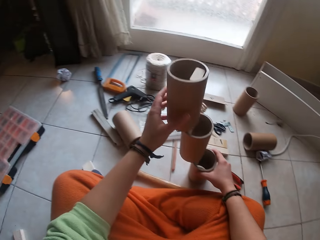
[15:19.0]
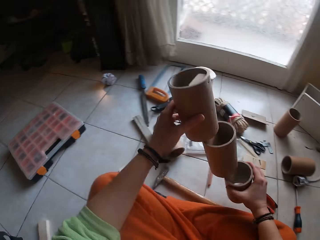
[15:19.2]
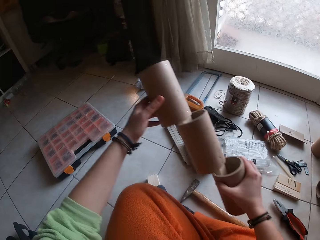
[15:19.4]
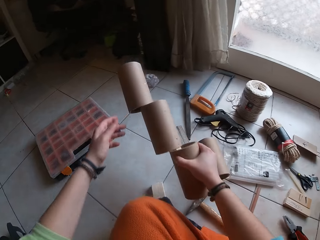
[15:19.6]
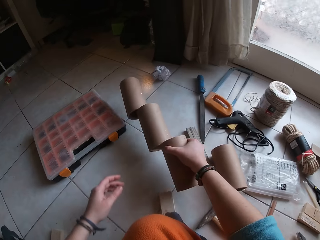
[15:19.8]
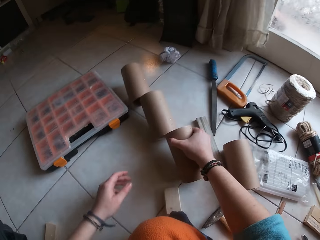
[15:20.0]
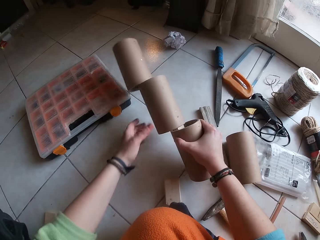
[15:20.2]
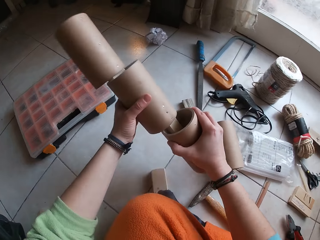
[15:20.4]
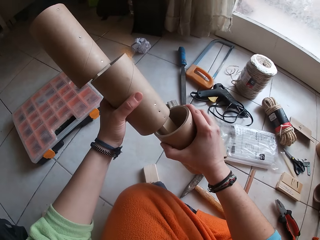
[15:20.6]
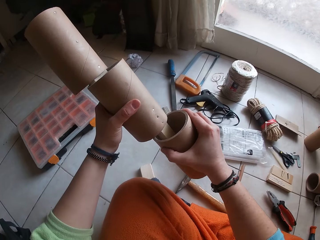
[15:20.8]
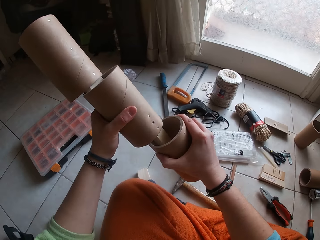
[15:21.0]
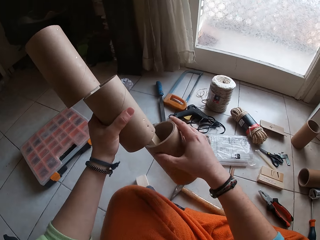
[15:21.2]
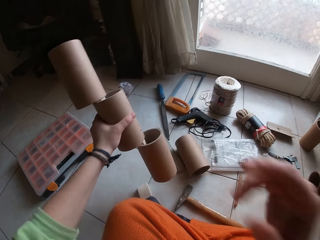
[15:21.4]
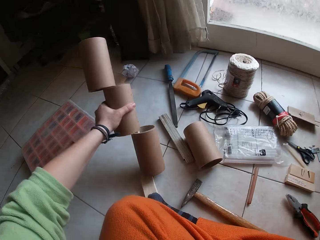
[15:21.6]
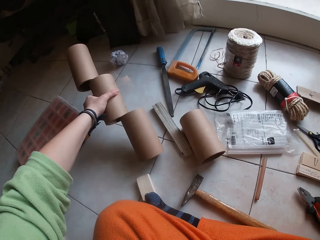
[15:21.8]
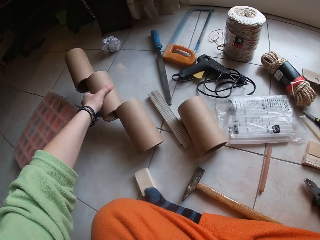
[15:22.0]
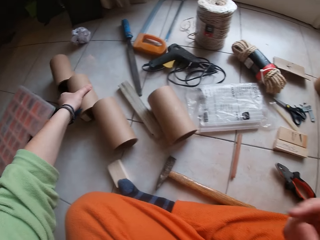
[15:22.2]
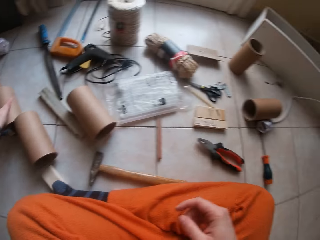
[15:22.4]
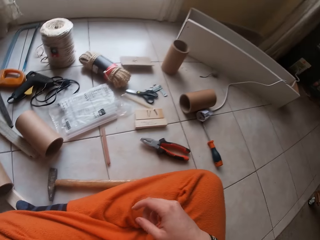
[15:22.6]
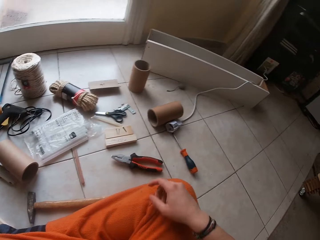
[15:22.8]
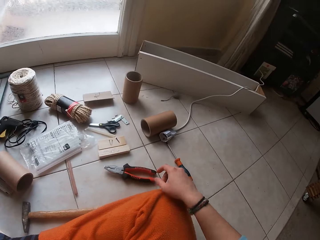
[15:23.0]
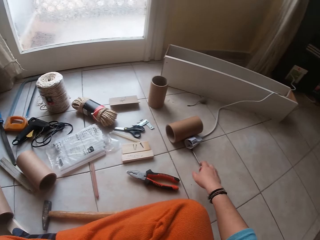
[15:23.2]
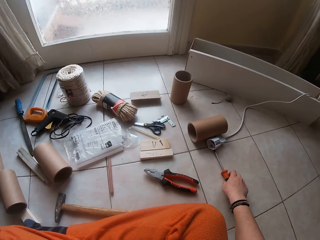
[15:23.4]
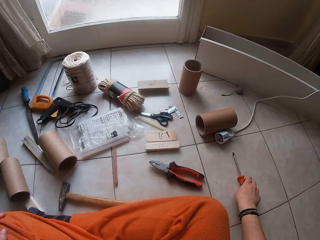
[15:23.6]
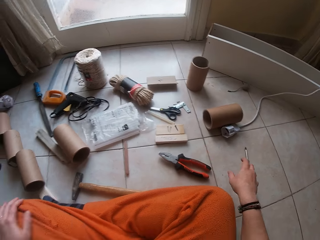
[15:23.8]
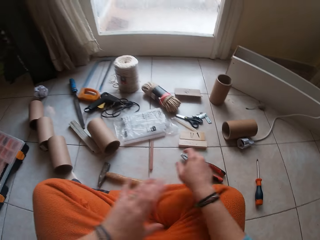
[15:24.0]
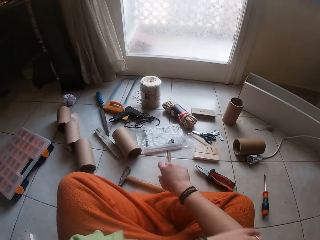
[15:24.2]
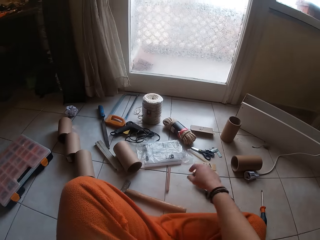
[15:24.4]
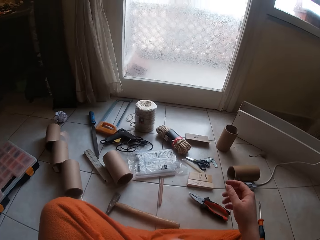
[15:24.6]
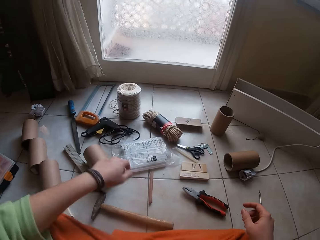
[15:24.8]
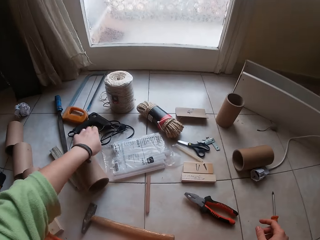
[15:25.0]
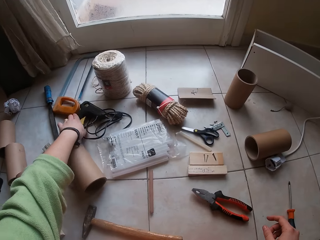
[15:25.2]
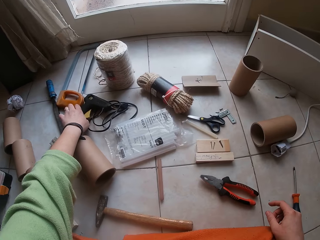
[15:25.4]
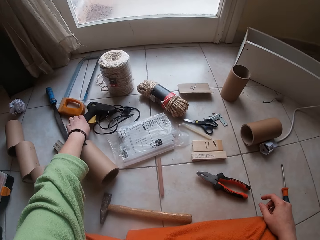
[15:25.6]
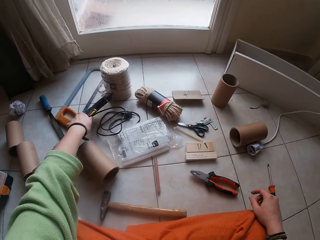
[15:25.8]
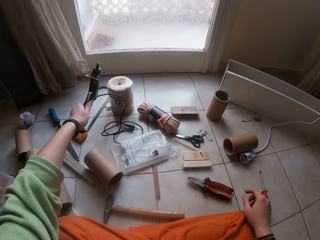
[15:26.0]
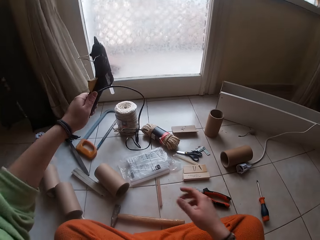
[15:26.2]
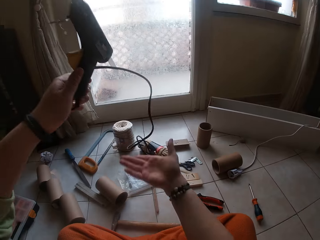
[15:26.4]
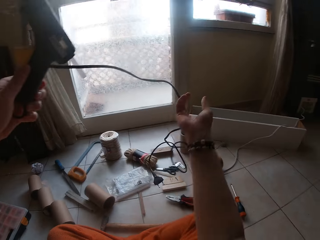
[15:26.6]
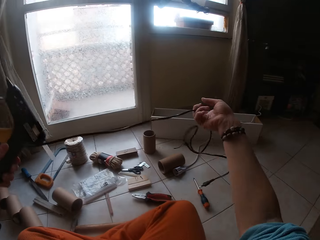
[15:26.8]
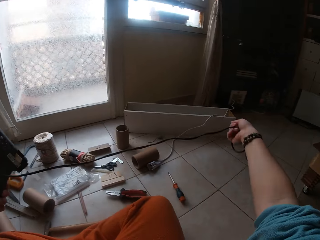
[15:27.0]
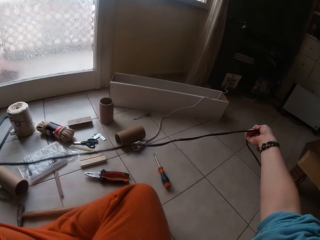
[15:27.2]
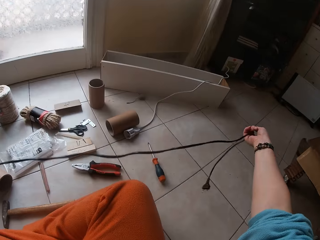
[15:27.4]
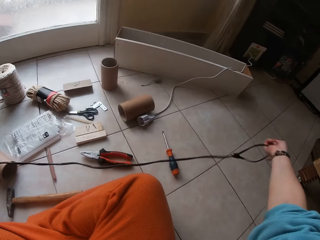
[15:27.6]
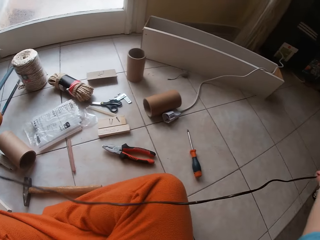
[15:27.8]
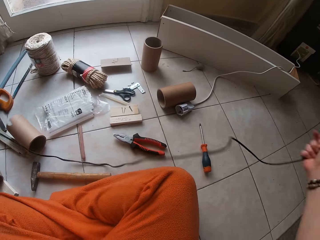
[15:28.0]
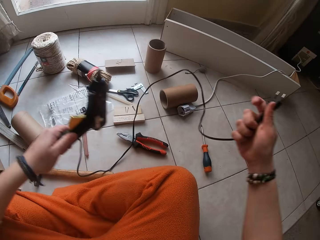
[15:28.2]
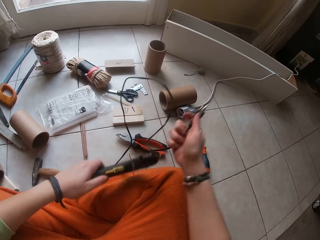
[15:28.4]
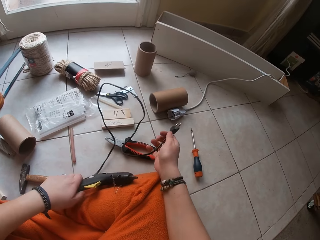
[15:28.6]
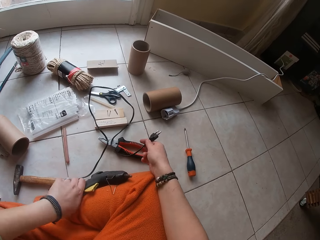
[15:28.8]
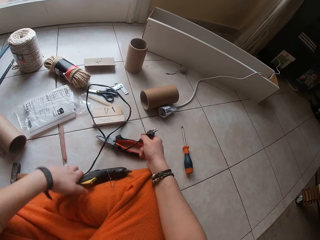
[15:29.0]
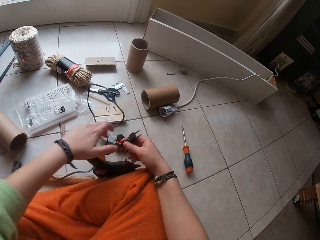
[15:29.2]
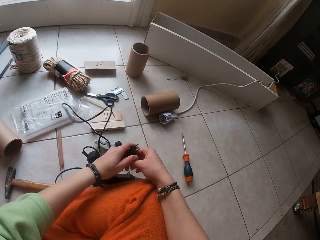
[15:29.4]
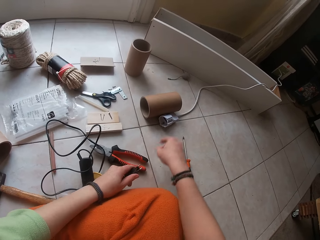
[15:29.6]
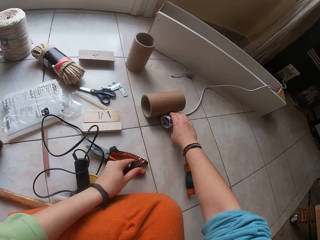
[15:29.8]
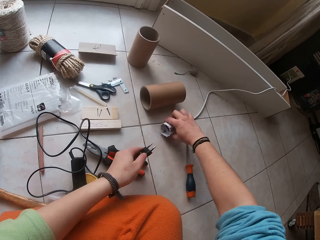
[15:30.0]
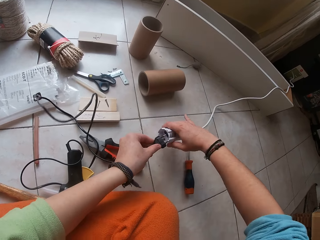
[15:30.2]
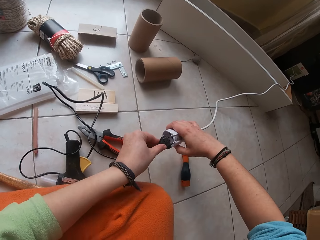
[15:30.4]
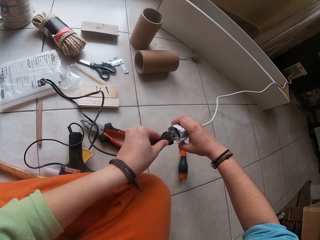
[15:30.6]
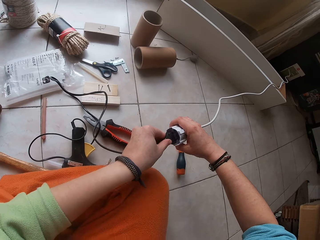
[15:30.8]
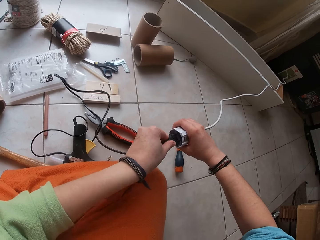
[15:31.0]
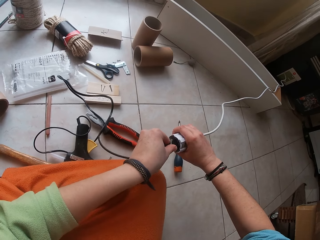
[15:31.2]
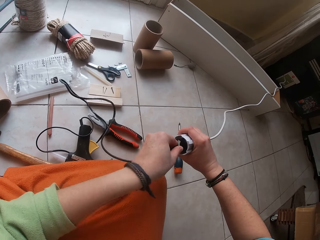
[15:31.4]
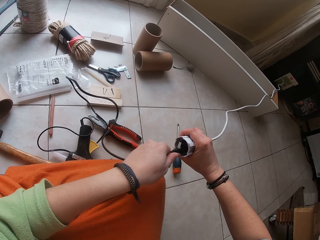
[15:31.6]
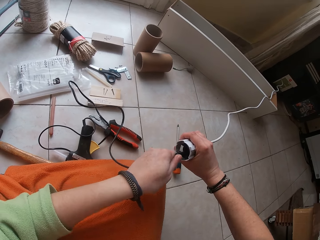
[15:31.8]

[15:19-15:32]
The camera wearer looks at the cylindrical boxes. She moves the cardboard craft tube with both hands. She hits the cardboard craft tube on the floor with her right hand. She places the cylindrical boxes on the floor. She holds the cardboard craft tube with both hands. She picks up the cylindrical boxes from the floor. She drops the cardboard craft tube on the floor with her left hand. She looks around. She shifts a screwdriver on the floor with her right hand. She rolls her right-hand sleeve with her left hand. She picks up a glue gun on the floor with her left hand. She holds the glue gun's cable with her right hand. She stretches the wire. She drops the glue gun on the floor with her left hand. She passes the cable plug in her right hand to her left hand. She picks up a plug extension on the floor with her right hand. She inserts the glue gun's plug in her left hand into the plug extension in her right hand.

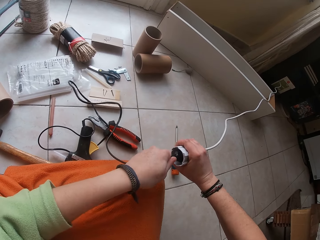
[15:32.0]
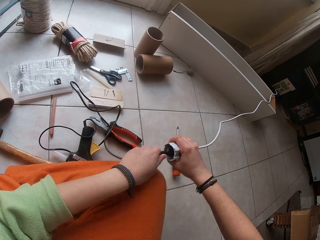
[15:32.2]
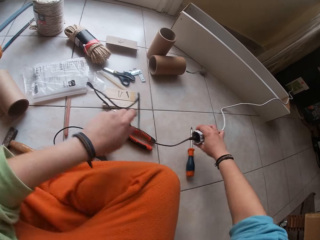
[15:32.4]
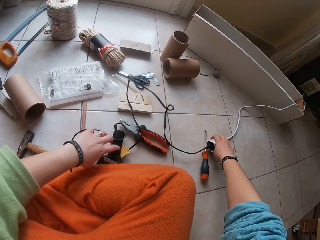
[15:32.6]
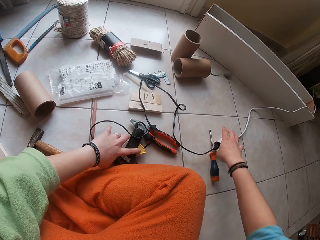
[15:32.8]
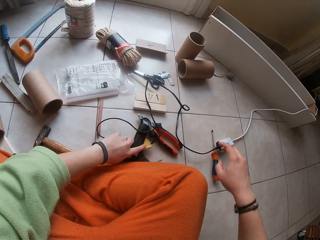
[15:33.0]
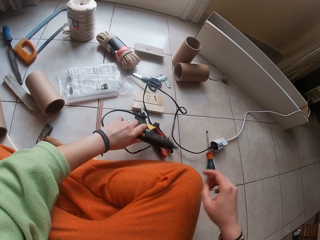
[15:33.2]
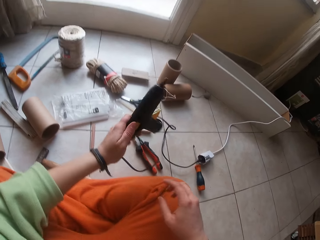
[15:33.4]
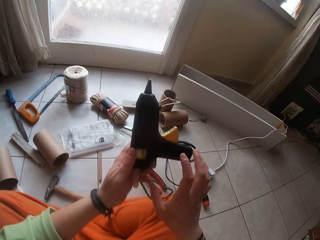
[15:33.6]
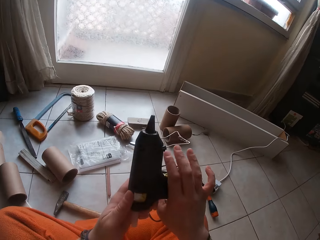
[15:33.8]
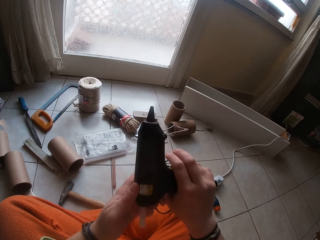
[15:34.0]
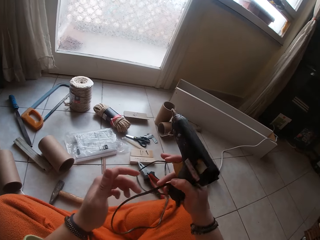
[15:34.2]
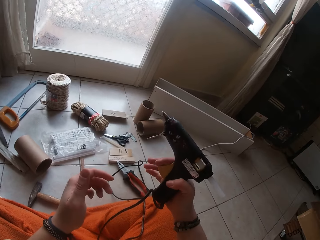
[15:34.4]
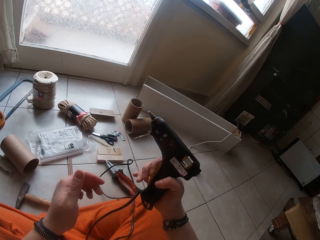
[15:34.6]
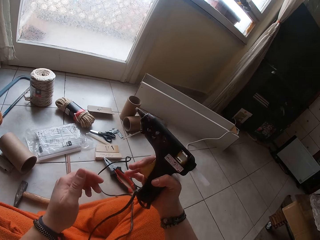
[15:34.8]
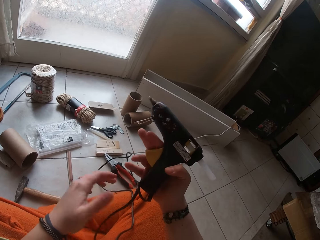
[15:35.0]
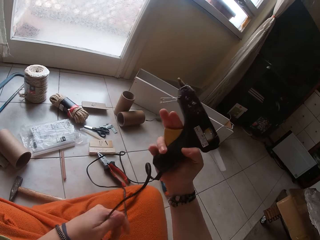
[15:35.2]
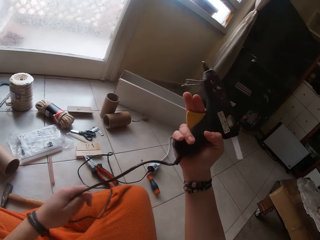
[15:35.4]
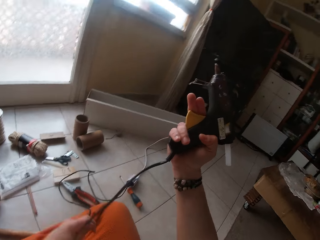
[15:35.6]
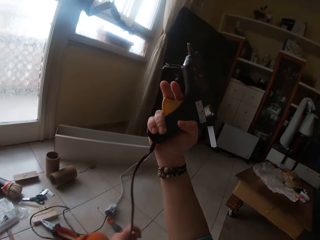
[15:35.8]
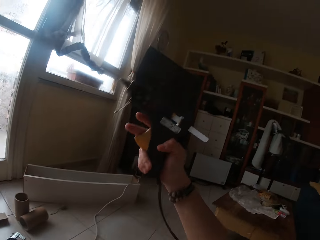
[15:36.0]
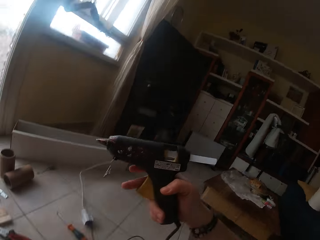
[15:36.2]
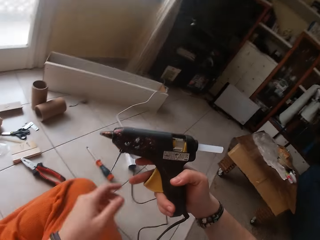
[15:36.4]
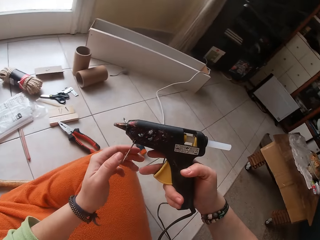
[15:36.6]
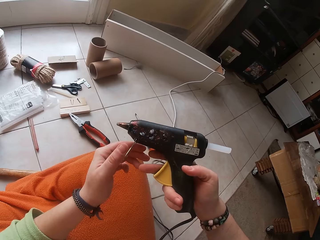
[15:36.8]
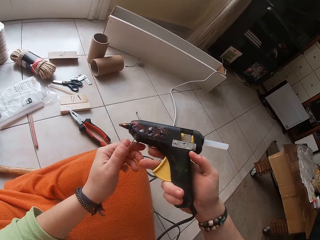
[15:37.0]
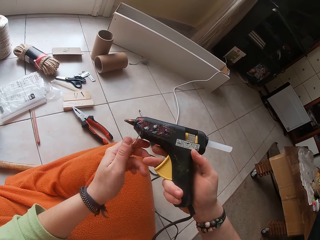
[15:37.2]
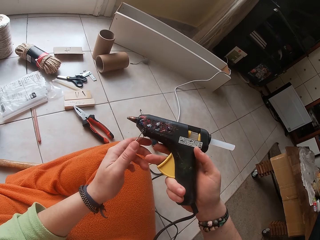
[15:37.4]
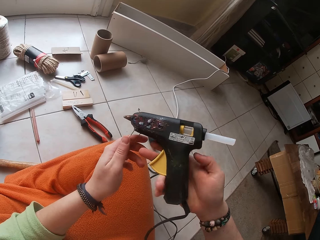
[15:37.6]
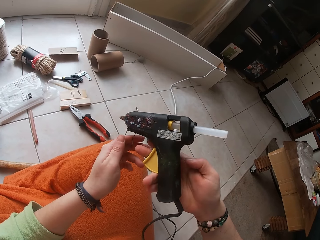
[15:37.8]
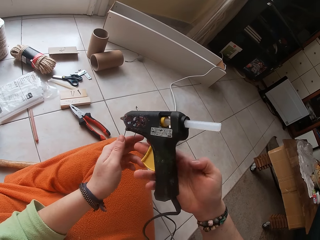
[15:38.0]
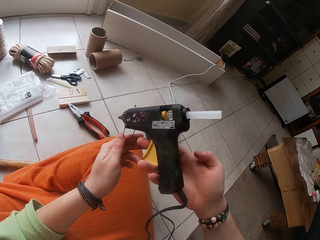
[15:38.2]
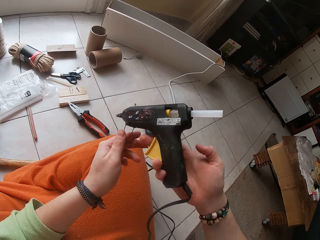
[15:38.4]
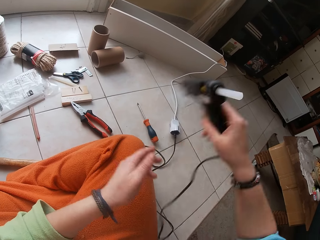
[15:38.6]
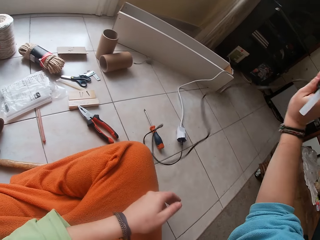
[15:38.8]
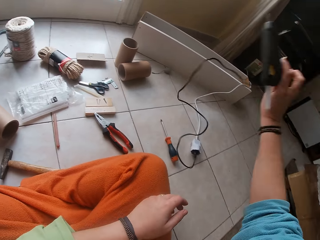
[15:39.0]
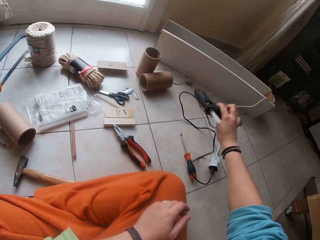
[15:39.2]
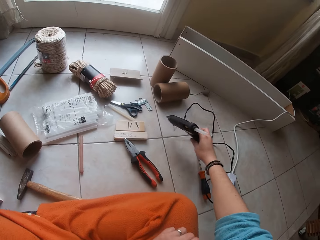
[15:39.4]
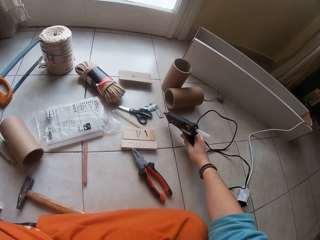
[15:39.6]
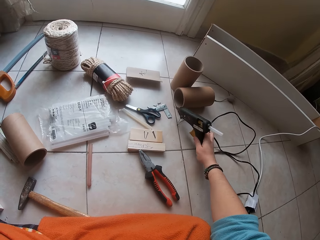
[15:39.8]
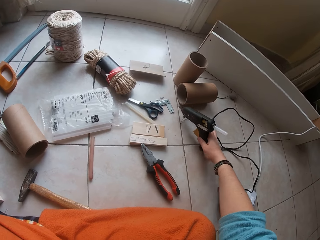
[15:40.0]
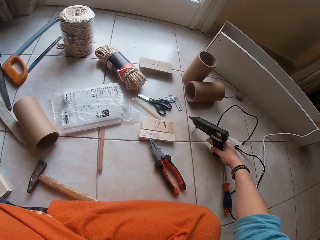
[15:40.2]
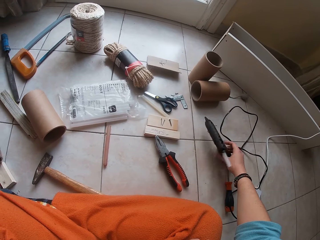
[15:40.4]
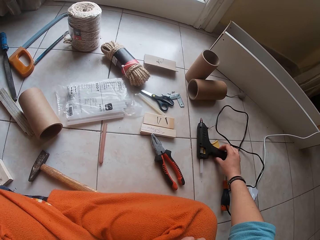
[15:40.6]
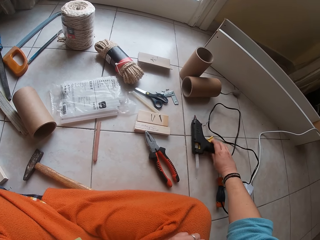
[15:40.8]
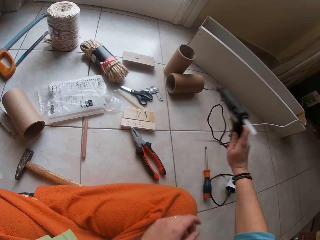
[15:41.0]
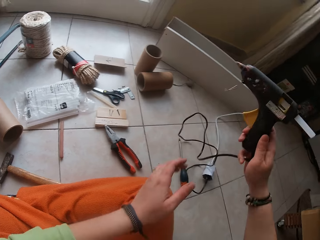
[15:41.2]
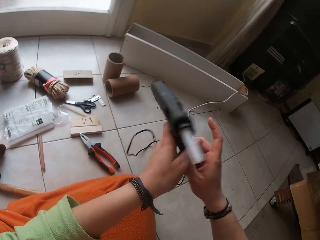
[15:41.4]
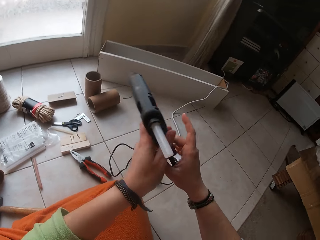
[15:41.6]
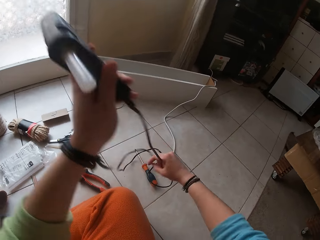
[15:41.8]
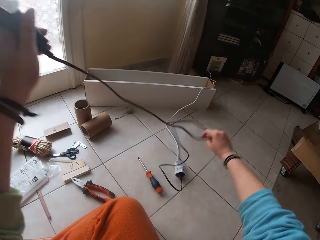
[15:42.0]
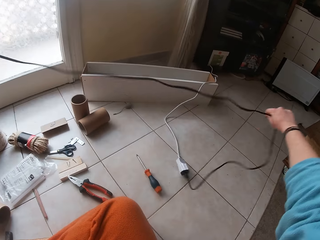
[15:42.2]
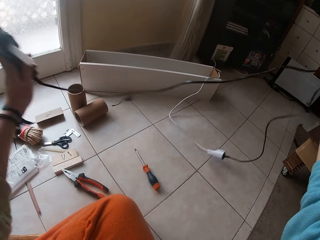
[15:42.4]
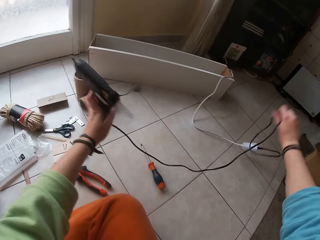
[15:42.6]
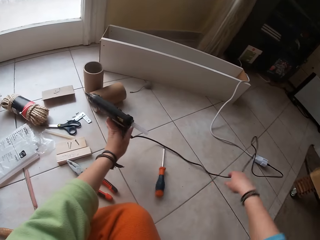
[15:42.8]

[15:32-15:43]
The camera wearer drops the plug extension on the floor with her right hand. She picks up the glue gun on the floor with her left hand. She holds the glue gun with her right hand. She looks at the glue gun. She presses the glue gun trigger in her right hand. She adjusts the glue gun's cable with her left hand. She presses the glue gun's stand with her left hand. She holds the glue gun with her right hand. She lowers the glue gun with her right hand. She drops the glue gun in her right hand on the floor. She picks up the glue gun on the floor with her right hand. She holds the glue gun with both hands. She adjusts the glue gun's cable with her right hand.
